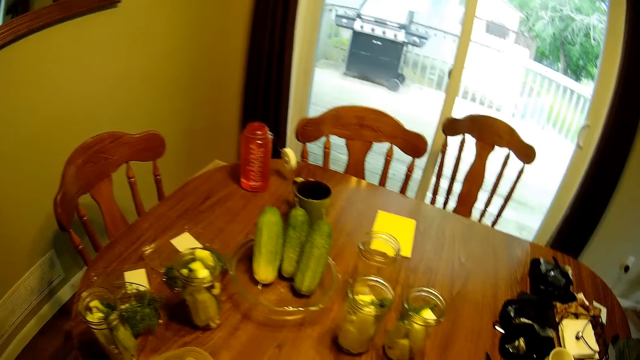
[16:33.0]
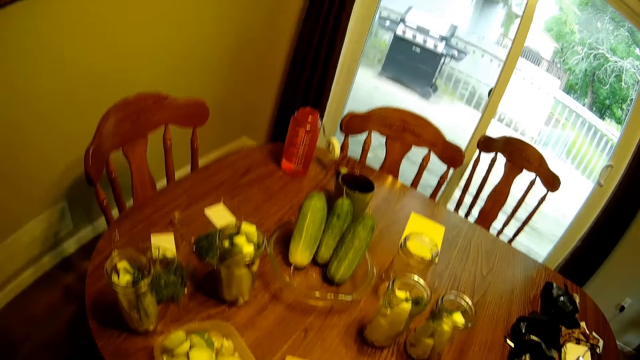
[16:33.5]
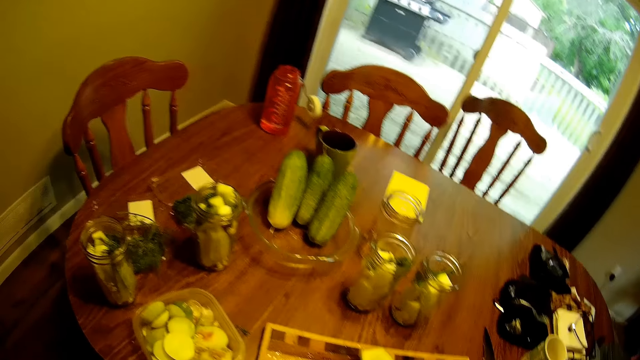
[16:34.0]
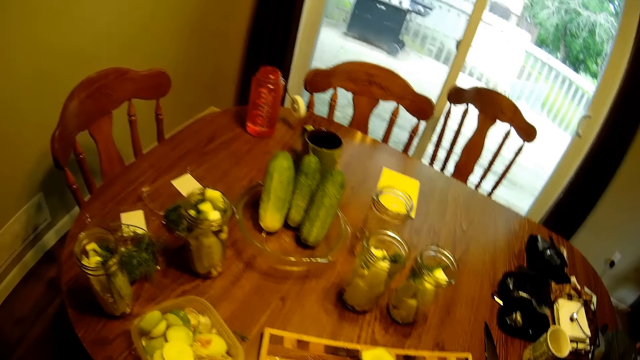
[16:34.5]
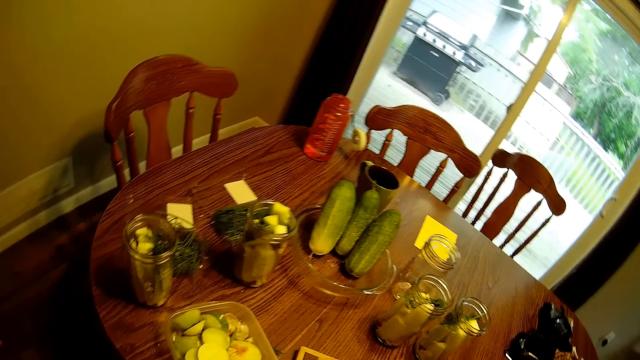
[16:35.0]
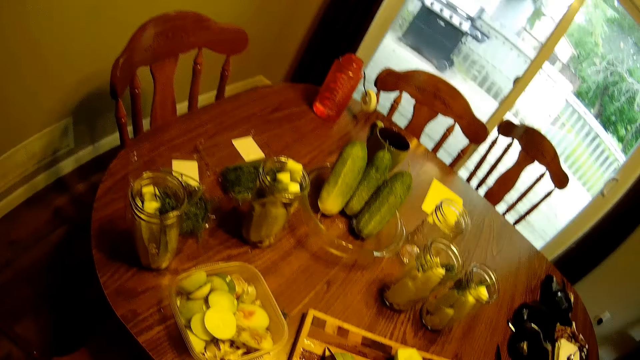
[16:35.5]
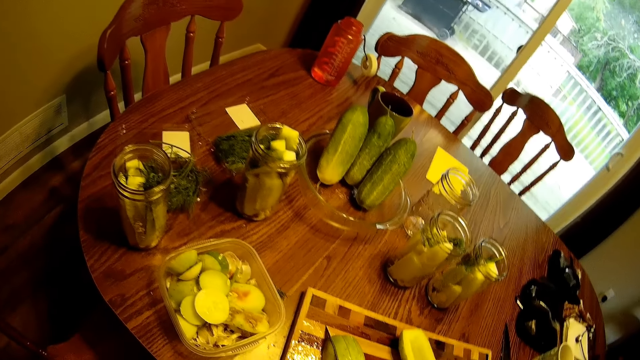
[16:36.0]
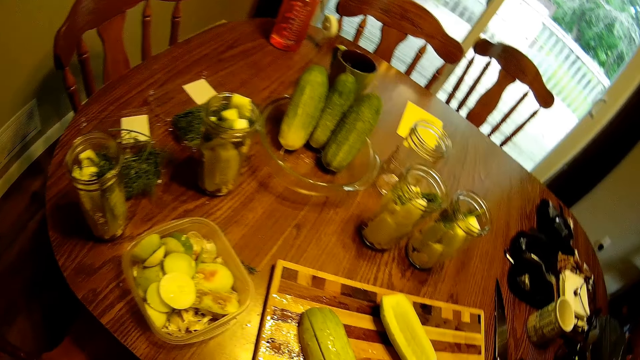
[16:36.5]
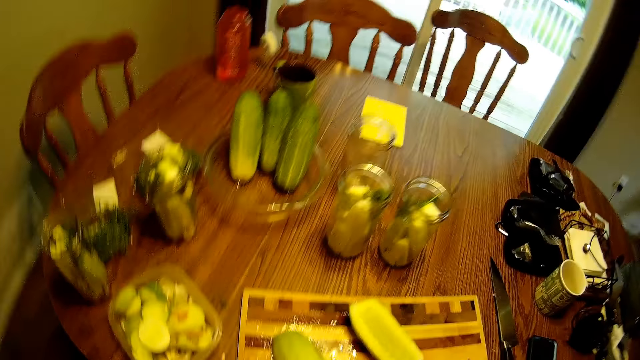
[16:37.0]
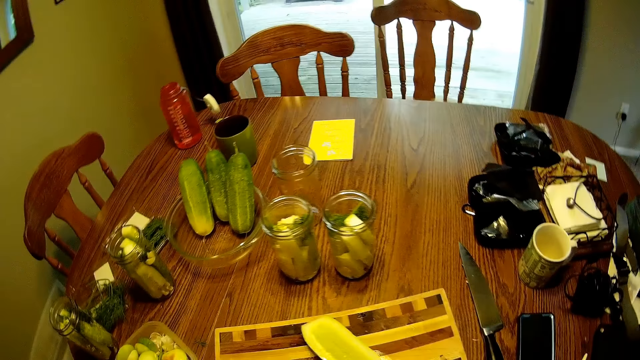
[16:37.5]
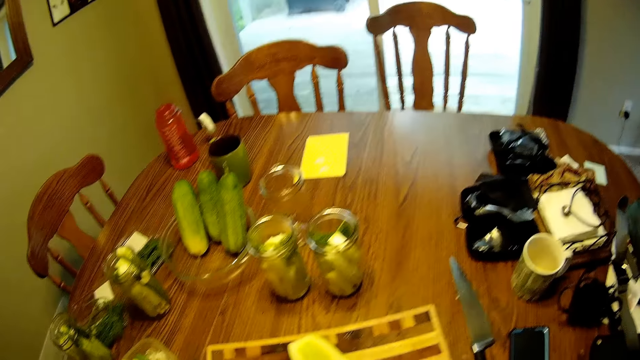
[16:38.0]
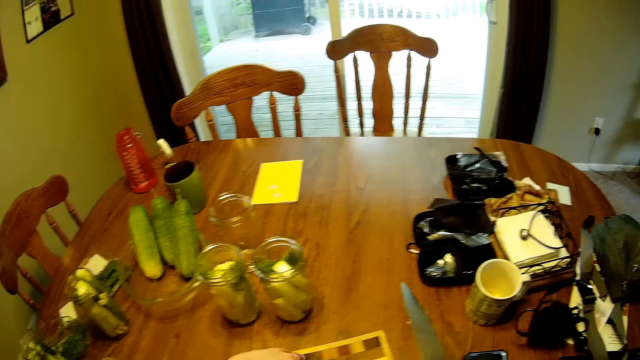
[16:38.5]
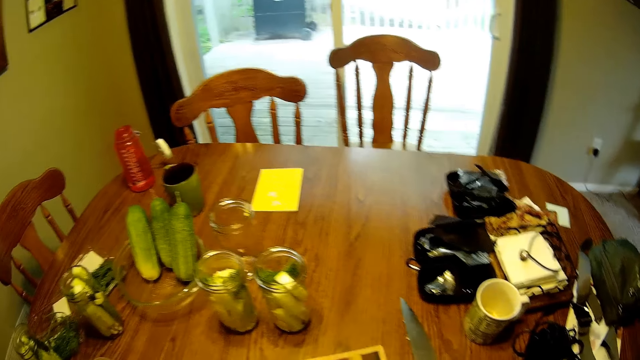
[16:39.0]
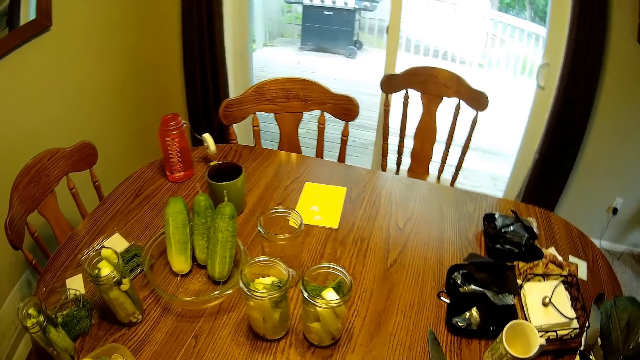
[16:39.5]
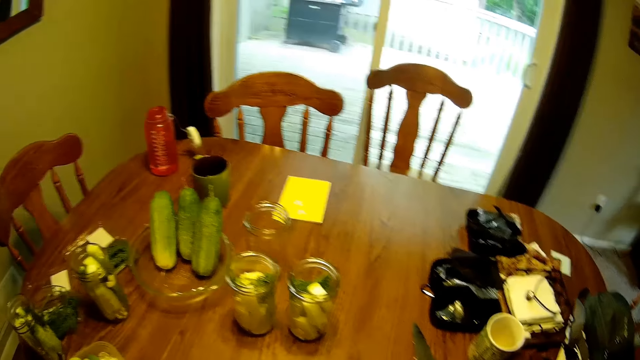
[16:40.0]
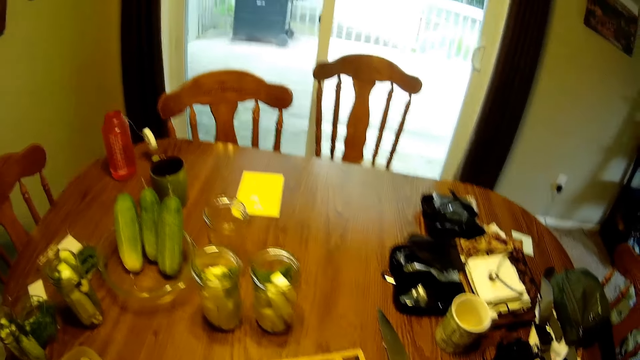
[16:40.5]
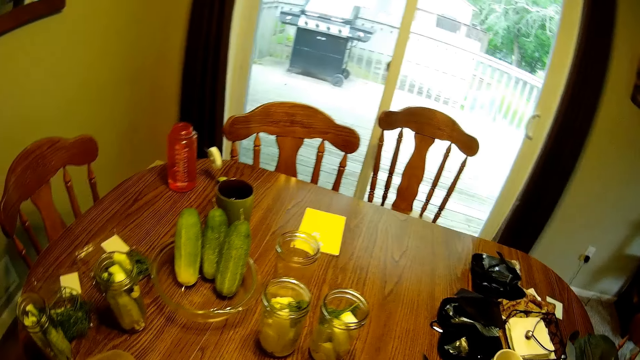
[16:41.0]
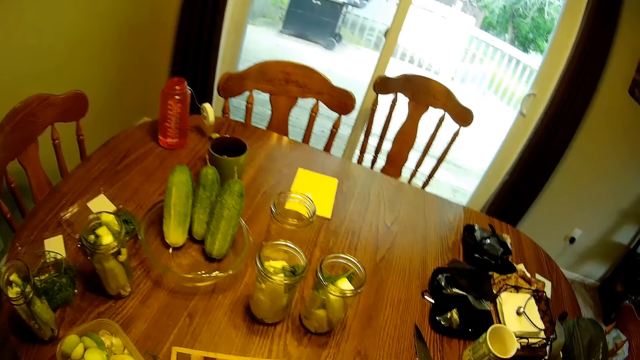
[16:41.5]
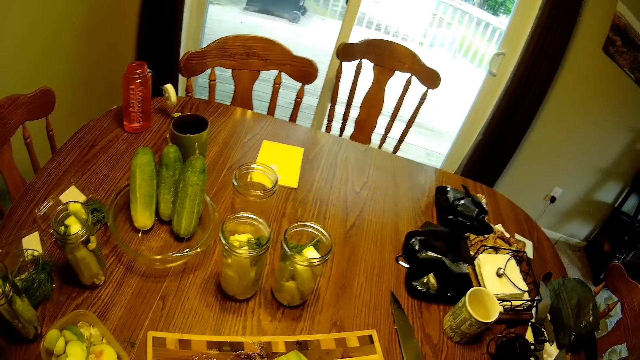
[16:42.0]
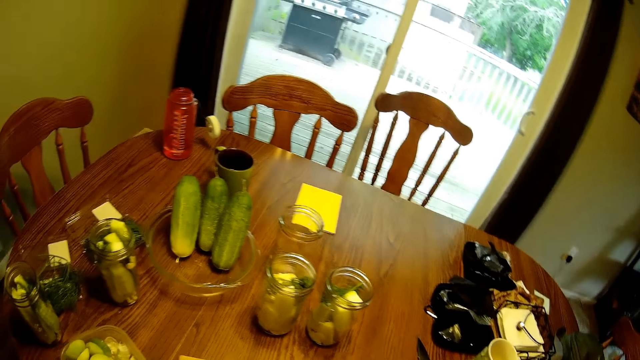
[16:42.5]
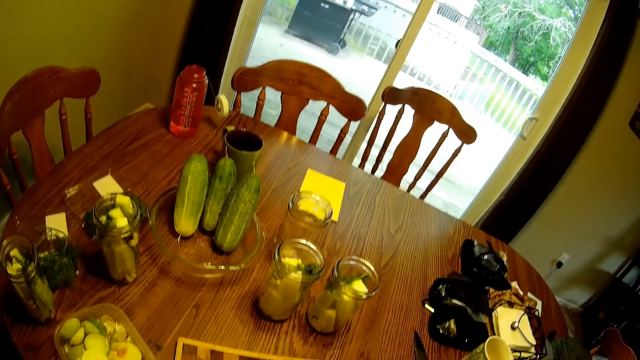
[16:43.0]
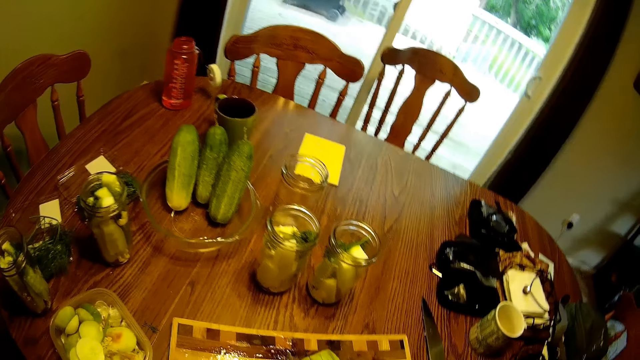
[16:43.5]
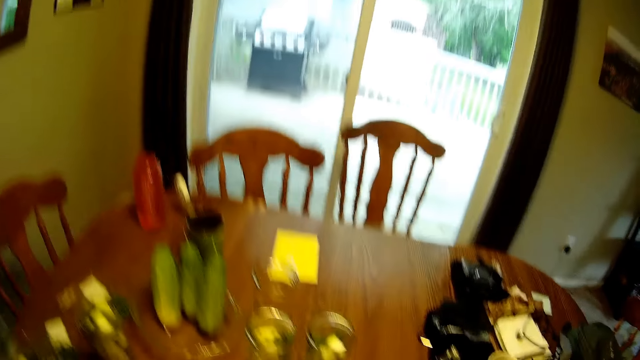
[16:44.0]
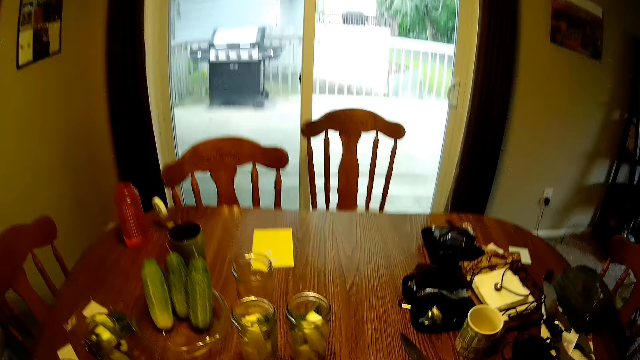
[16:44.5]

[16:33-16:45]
The camera wearer slices a cucumber with the knife on the chopping board.

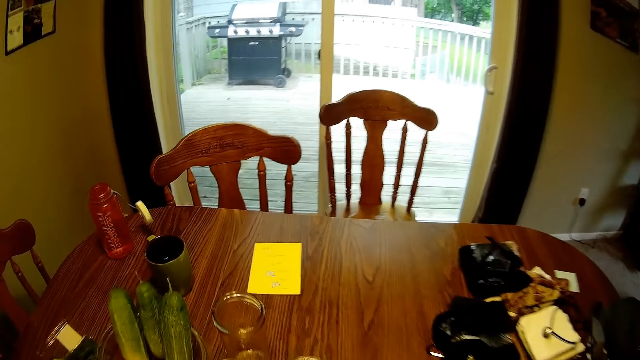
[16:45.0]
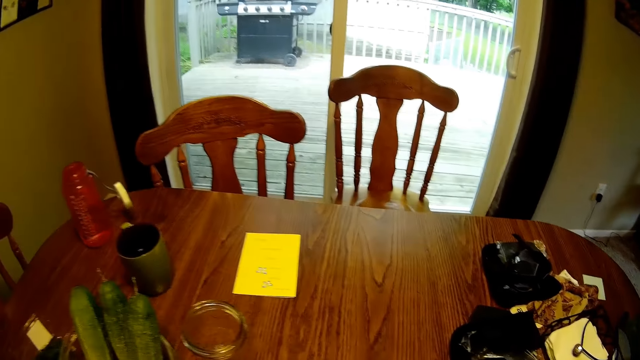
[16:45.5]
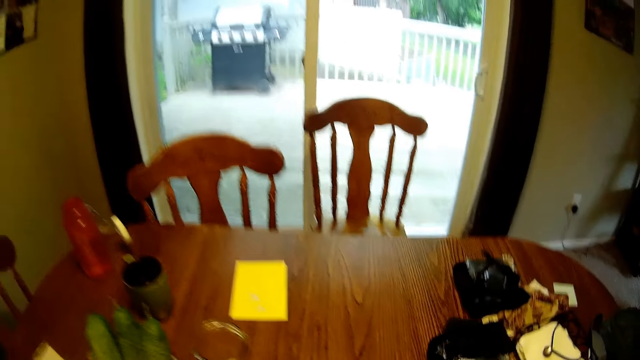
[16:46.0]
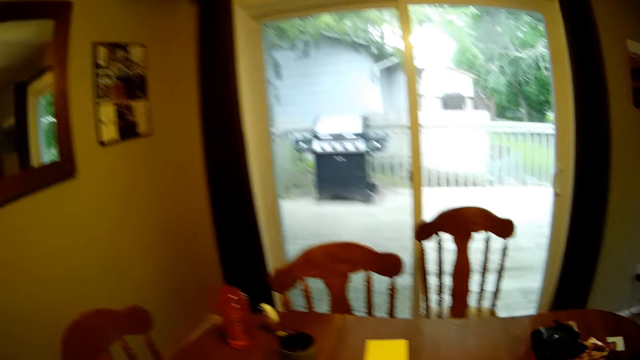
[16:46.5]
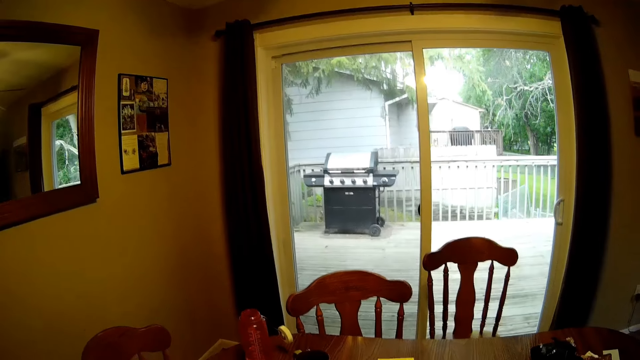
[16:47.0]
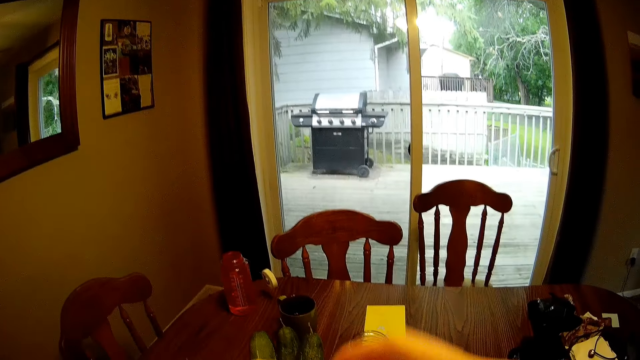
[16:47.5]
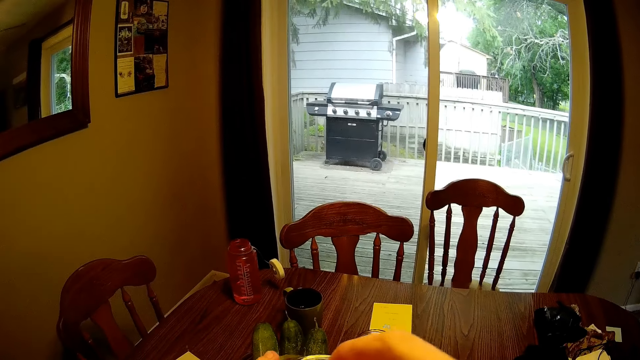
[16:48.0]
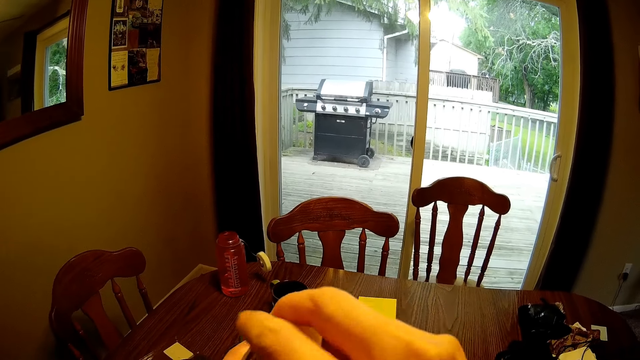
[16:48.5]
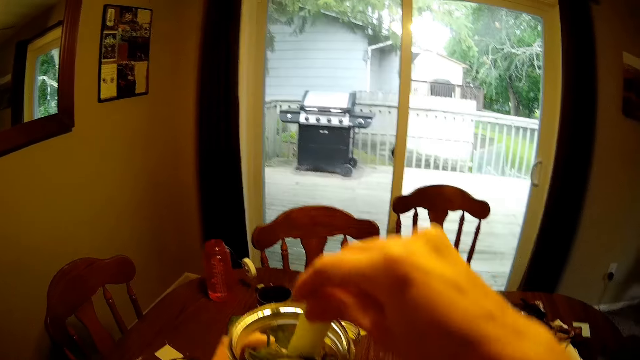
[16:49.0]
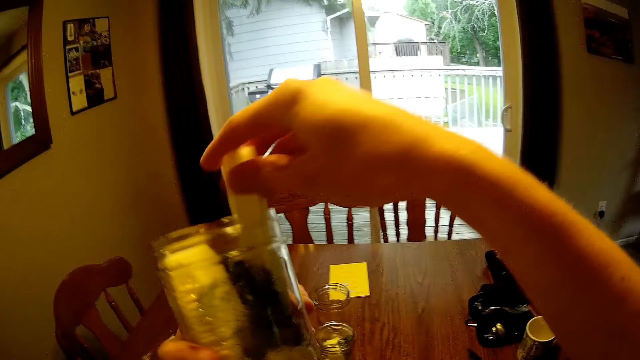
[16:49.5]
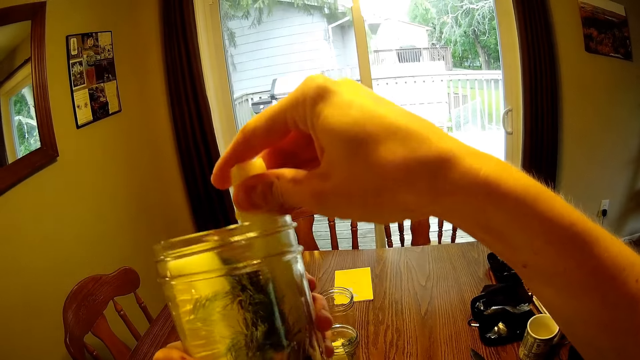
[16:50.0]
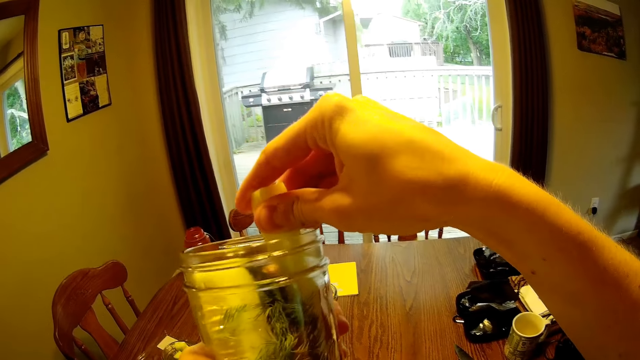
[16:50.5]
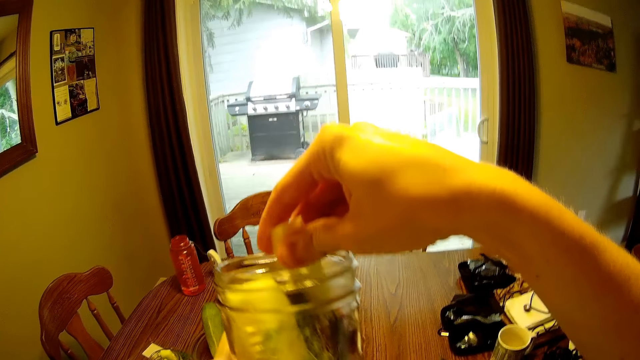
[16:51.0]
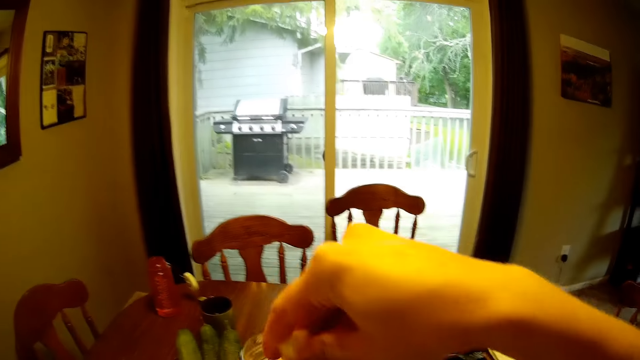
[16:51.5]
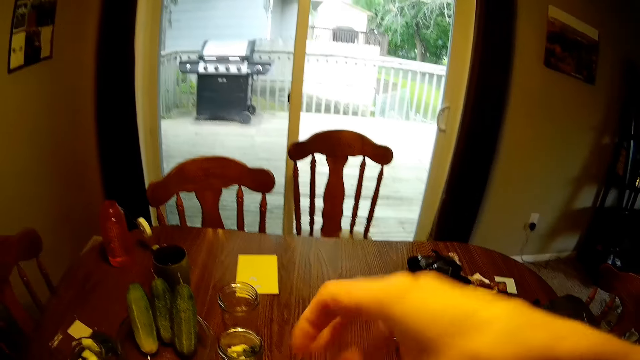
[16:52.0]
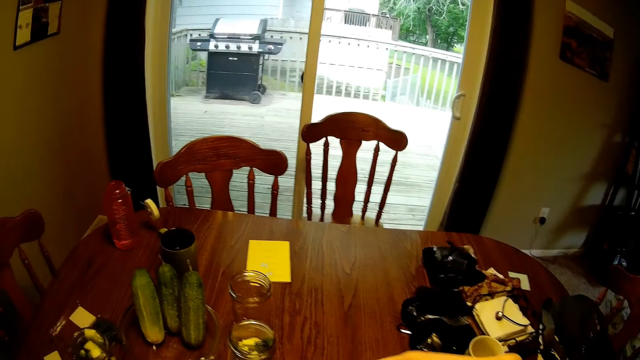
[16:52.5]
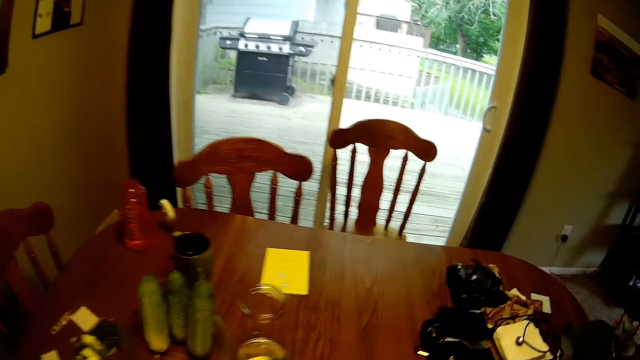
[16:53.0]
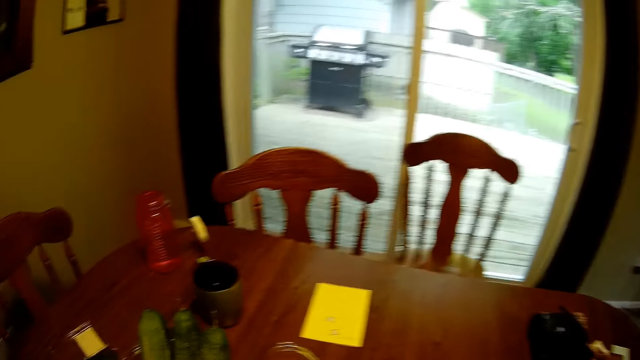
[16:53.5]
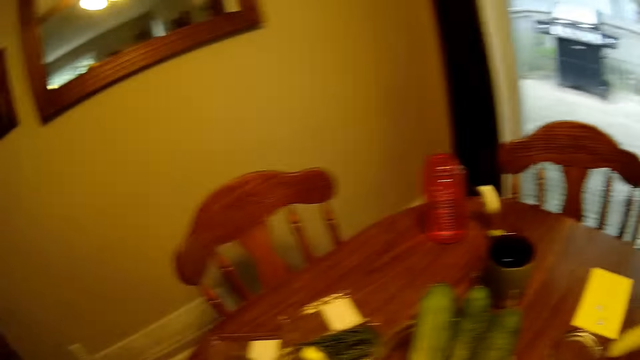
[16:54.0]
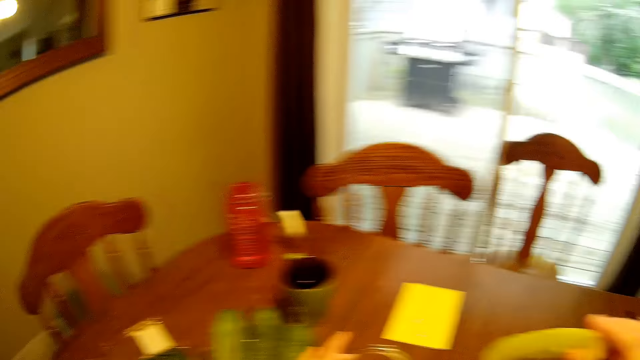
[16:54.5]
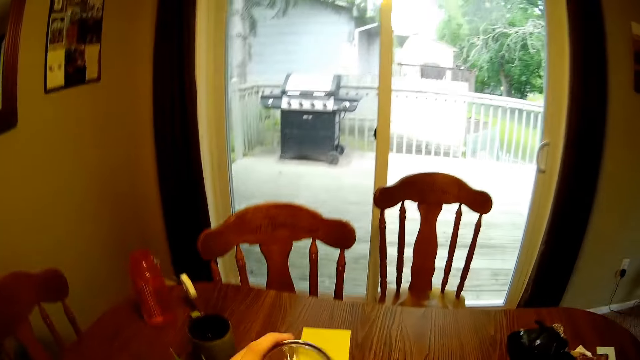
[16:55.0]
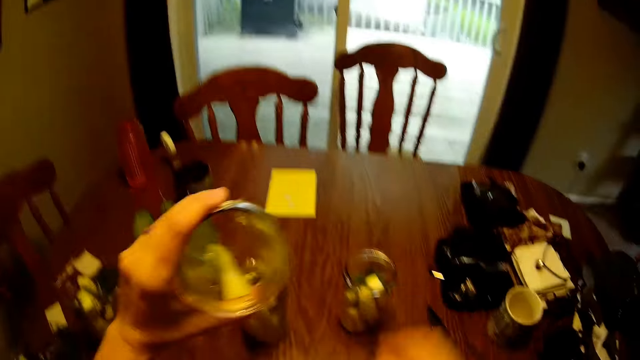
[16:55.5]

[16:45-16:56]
The camera wearer pushes a cucumber into a glass jar. They lift their hand. They hold the glass jar. They place the glass jar on the table. They pick up the glass jar with their right hand and pass the glass jar to their left hand.
